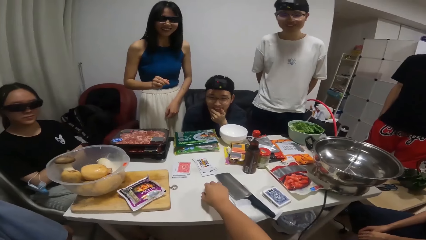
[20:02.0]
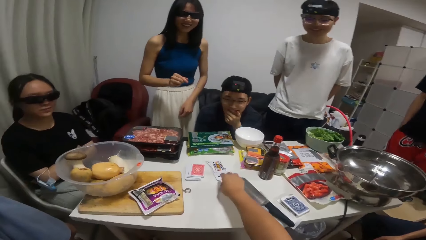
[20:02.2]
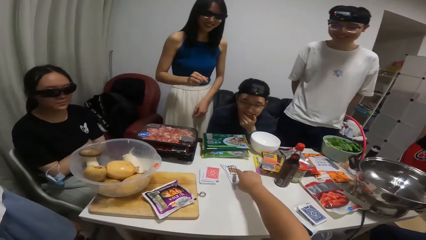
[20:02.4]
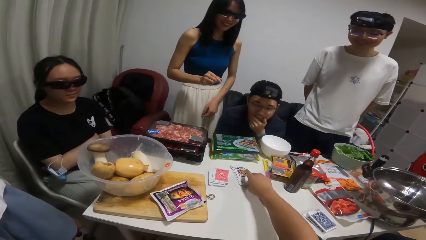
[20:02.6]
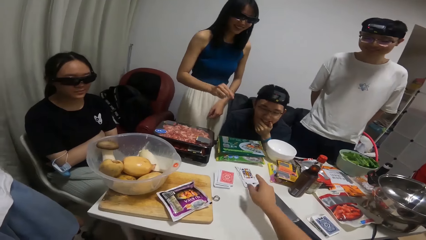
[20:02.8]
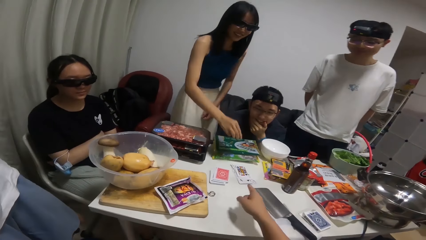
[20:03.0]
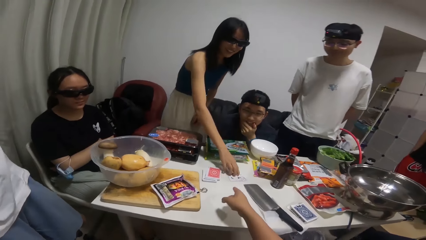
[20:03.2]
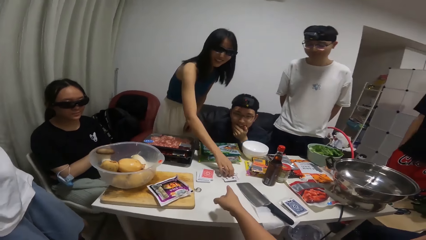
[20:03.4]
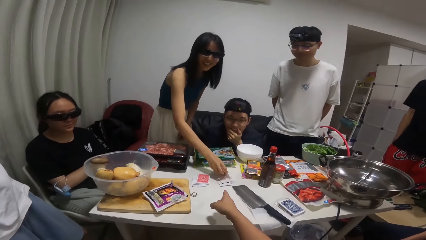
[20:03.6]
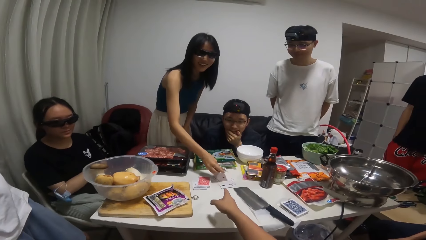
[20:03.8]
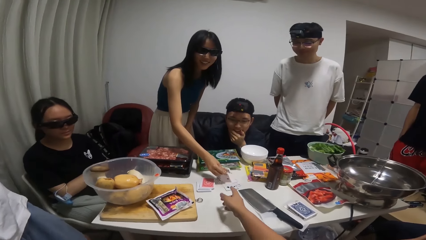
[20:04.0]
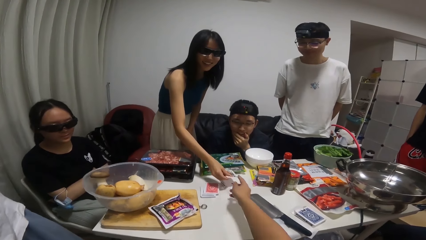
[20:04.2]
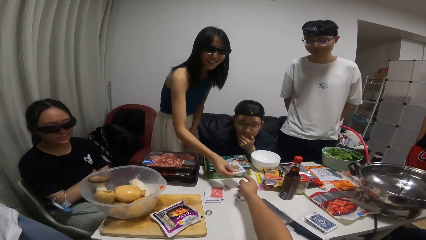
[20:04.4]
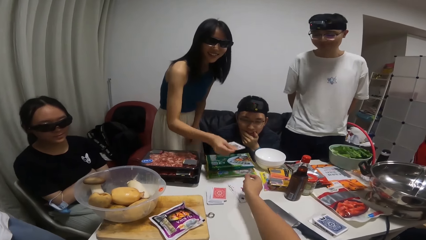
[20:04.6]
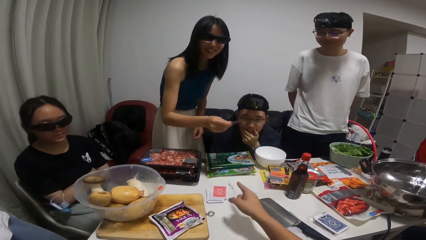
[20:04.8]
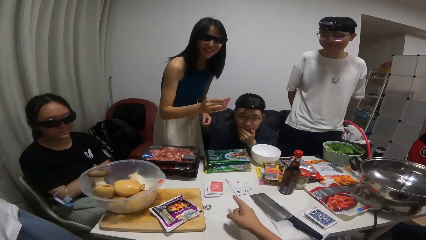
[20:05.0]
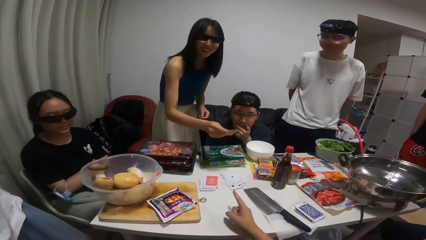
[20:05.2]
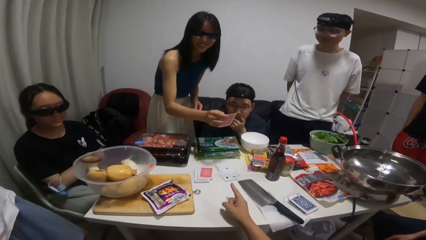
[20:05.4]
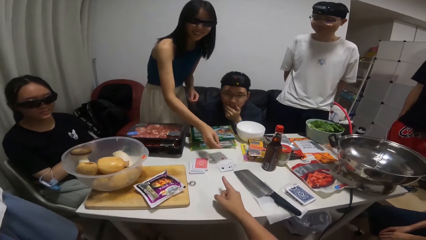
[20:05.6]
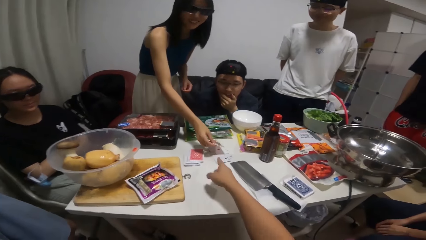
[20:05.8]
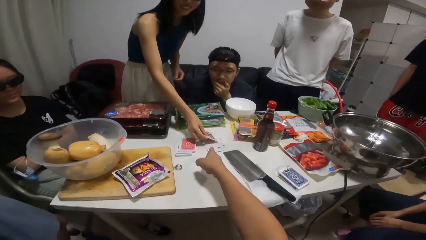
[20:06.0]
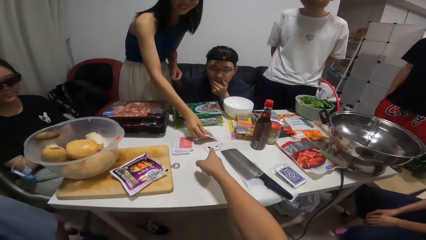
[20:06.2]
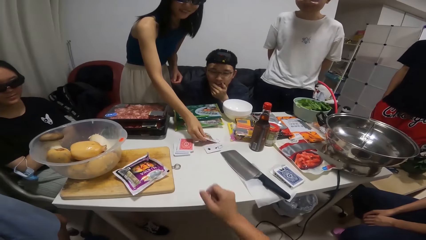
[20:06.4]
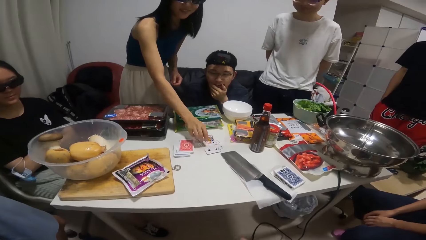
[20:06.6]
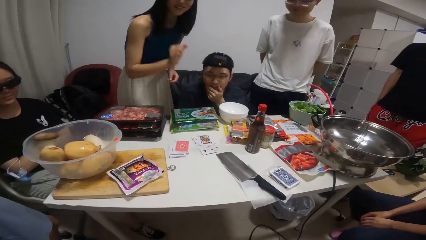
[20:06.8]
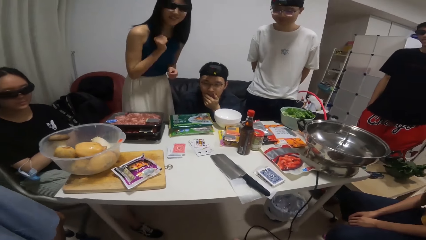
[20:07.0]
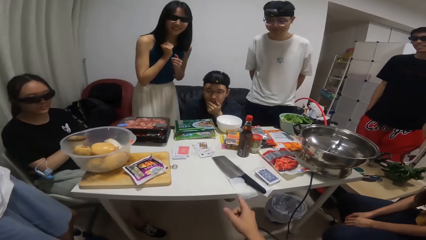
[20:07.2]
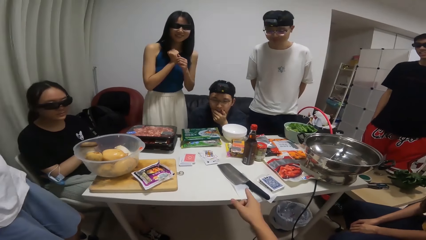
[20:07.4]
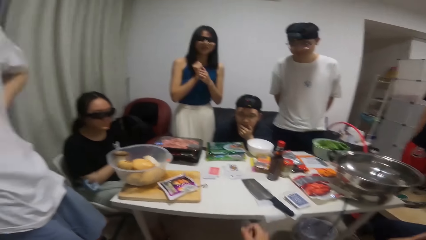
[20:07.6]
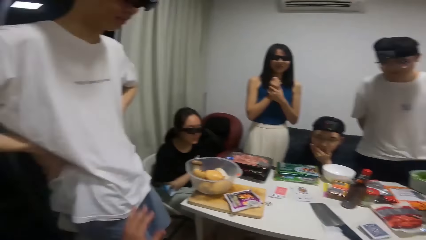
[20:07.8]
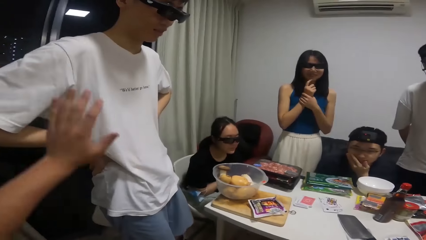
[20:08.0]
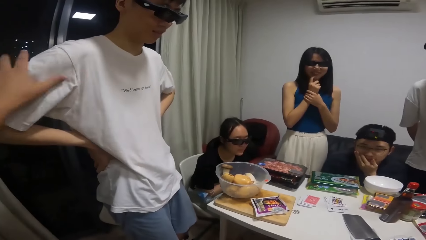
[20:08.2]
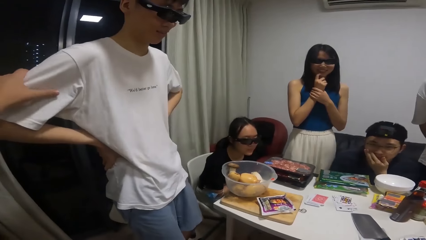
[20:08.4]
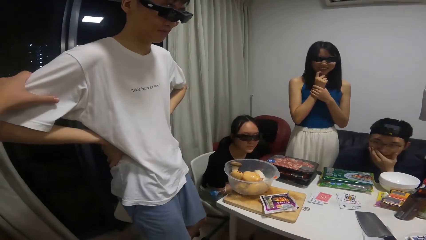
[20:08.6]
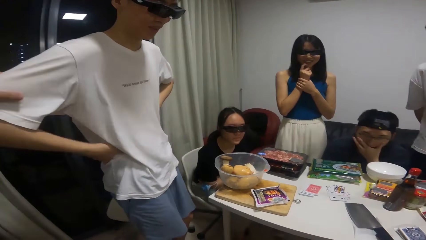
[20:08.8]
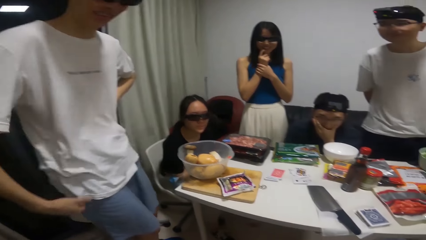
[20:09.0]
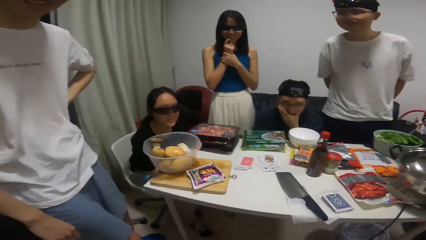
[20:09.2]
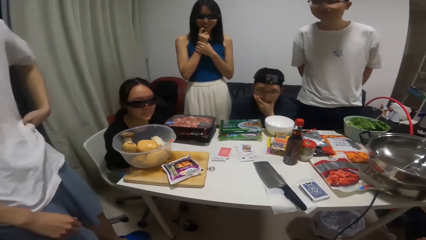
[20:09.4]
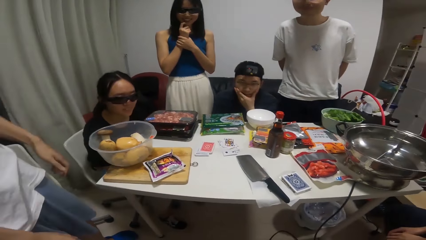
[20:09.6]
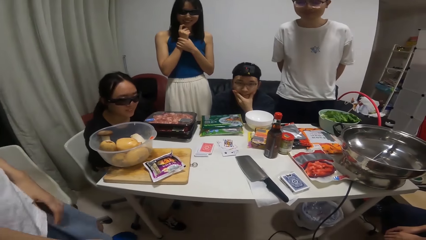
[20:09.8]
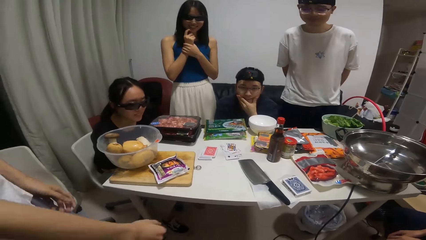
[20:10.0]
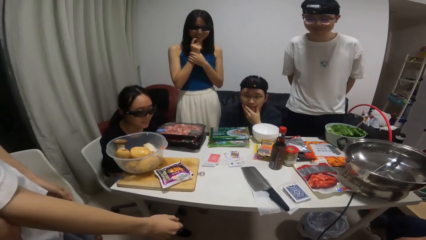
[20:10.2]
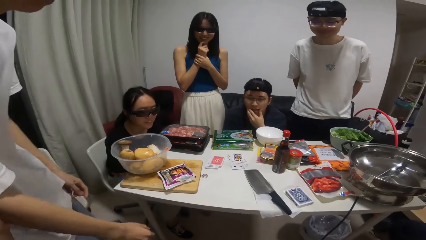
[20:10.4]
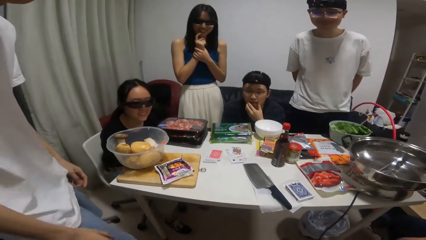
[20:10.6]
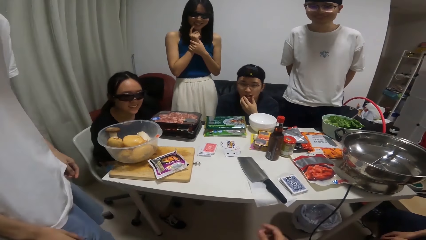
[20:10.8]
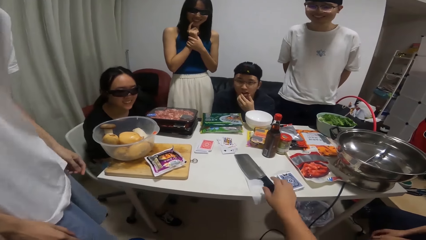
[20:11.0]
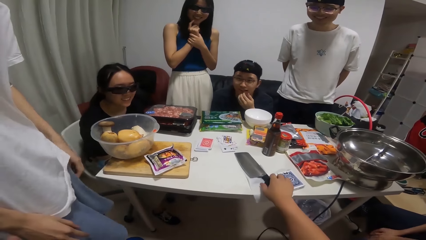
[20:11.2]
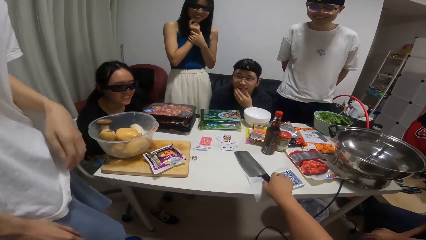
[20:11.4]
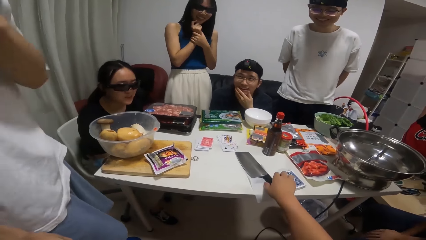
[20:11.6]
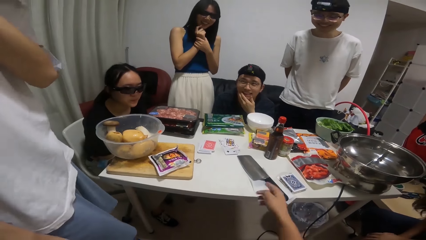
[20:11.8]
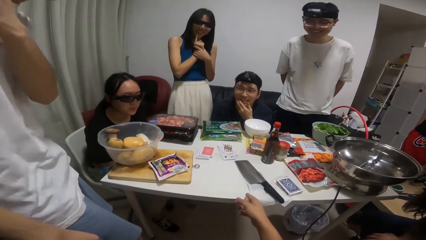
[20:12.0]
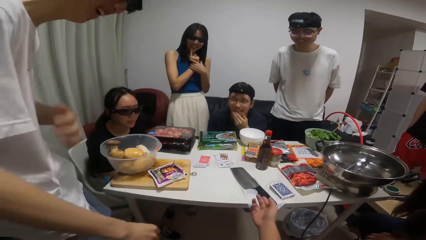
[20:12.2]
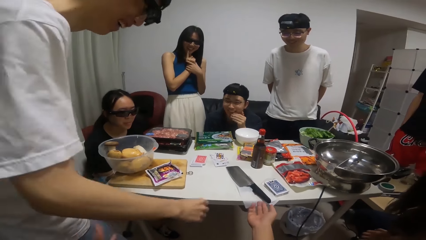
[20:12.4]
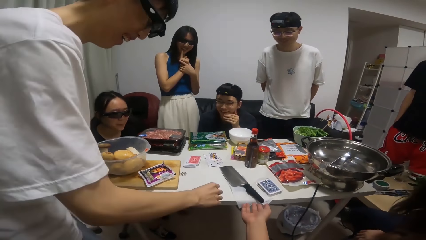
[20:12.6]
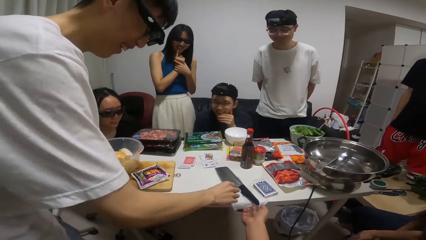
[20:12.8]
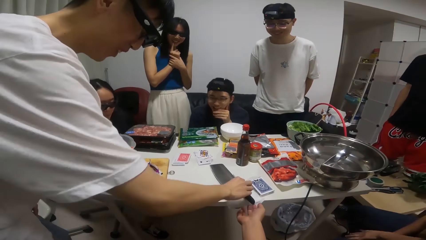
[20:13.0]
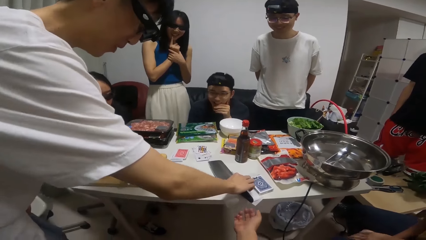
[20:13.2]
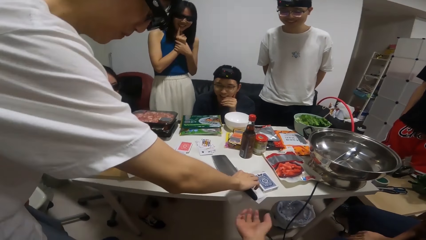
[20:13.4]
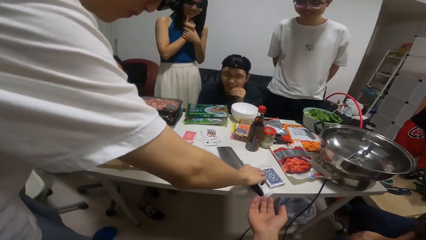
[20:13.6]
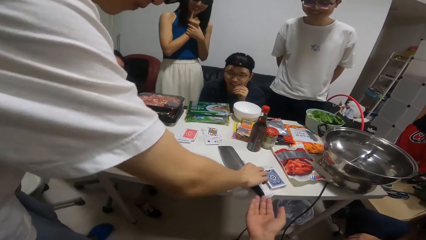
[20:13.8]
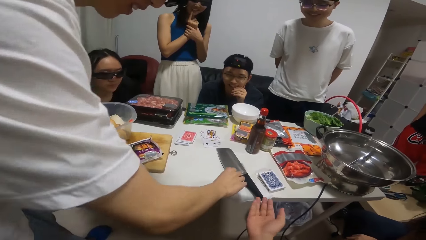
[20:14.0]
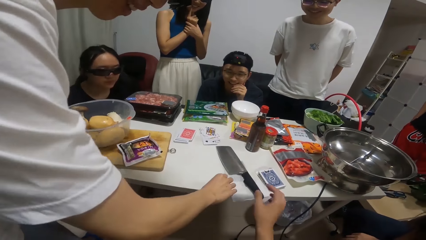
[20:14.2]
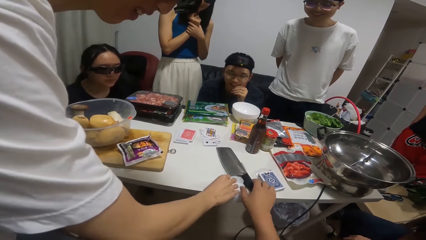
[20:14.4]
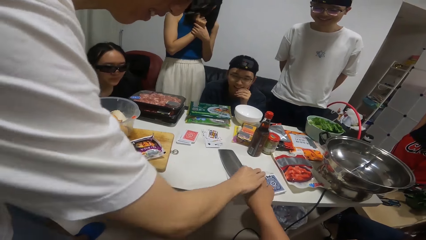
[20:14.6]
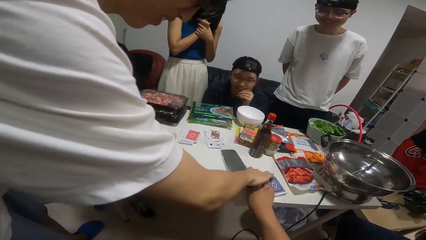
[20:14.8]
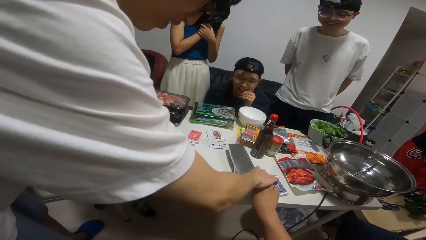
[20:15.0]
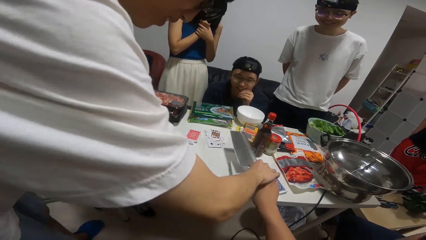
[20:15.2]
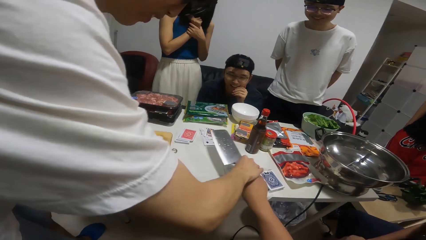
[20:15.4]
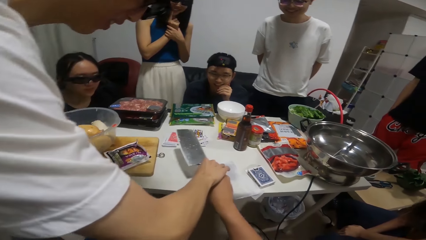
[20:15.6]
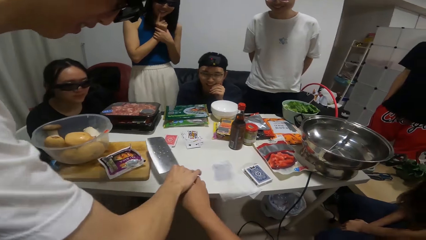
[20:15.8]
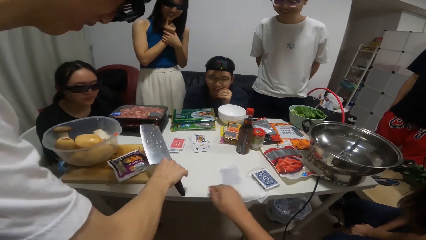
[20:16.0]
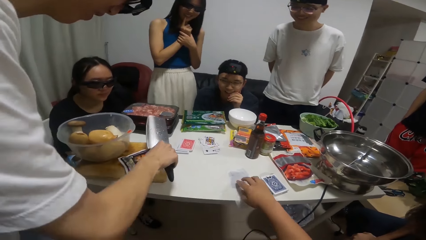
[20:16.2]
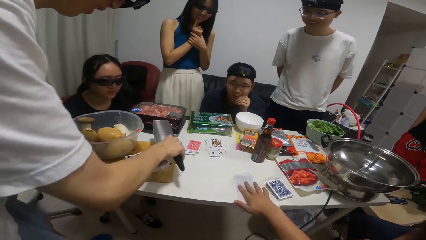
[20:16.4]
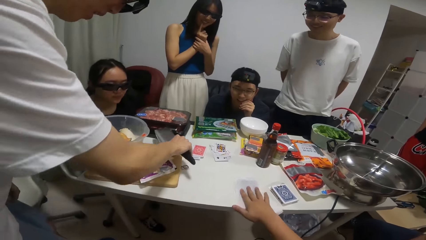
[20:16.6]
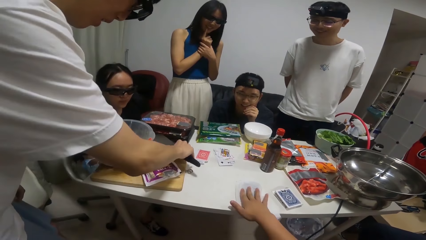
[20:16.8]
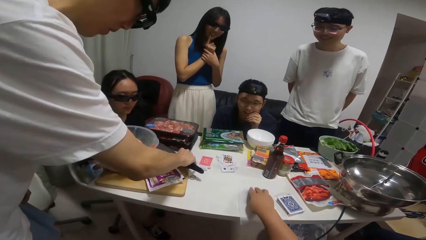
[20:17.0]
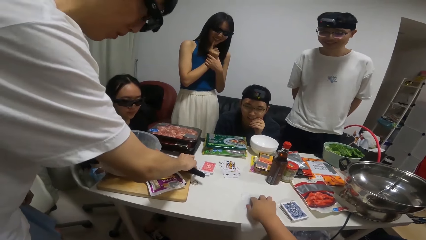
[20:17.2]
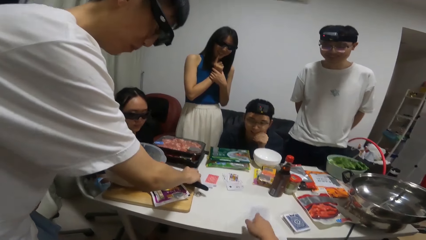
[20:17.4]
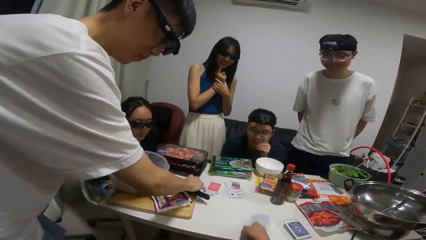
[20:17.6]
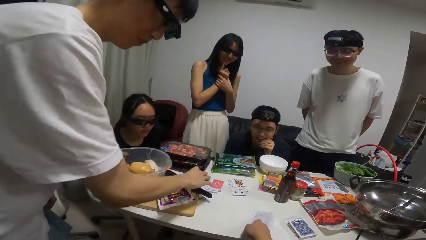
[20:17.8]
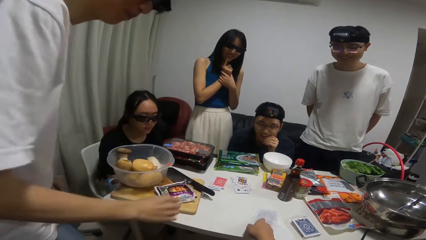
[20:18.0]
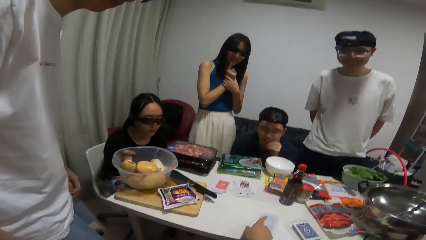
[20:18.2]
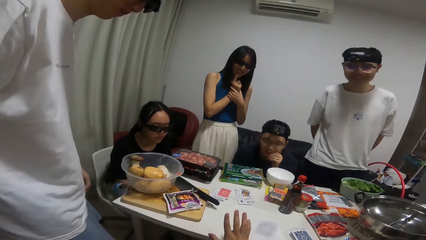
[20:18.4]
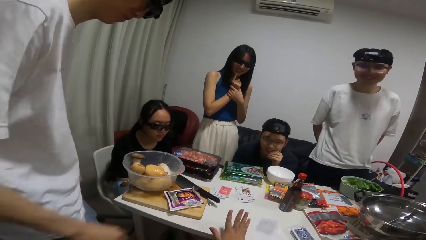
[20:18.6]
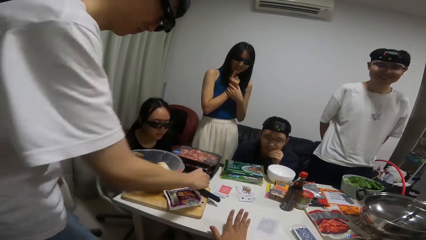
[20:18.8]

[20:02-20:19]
The woman picks a card from the table with her right hand. She drops the card on the table with her right hand. The camera wearer touches a man with his left hand. He touches the knife on the table with his right hand. The man touches the knife on the table with his right hand. The camera wearer holds the knife with his right hand with the man's right hand on it. He removes his hand from the knife. He touches the cards on the table with his right hand. The man drops the knife on the table with his right hand.
